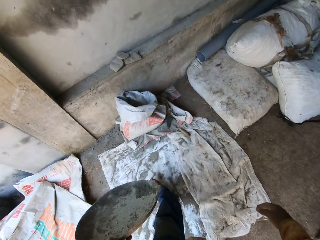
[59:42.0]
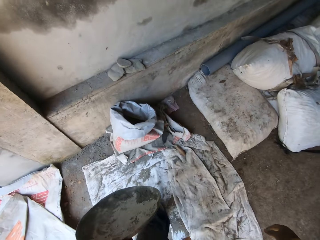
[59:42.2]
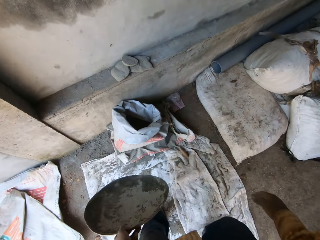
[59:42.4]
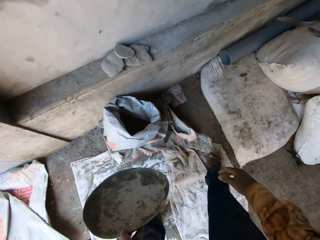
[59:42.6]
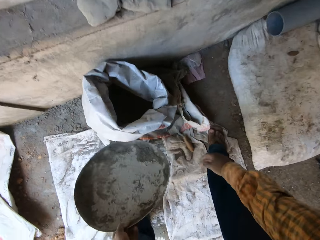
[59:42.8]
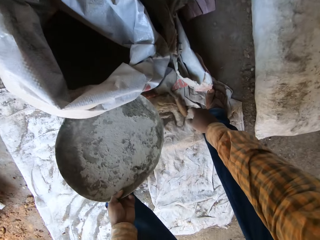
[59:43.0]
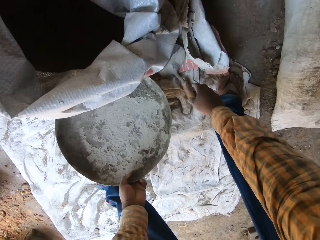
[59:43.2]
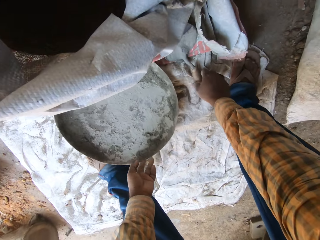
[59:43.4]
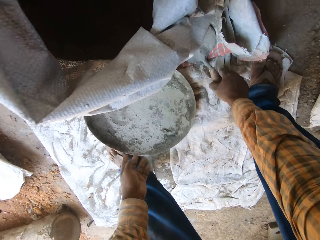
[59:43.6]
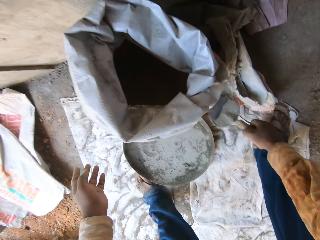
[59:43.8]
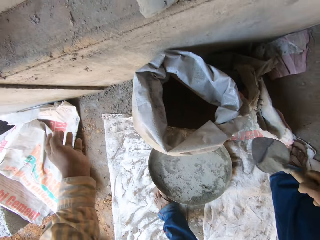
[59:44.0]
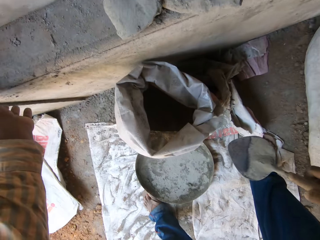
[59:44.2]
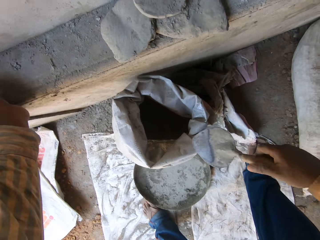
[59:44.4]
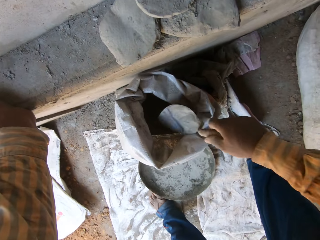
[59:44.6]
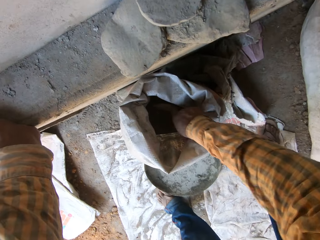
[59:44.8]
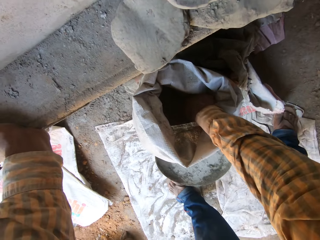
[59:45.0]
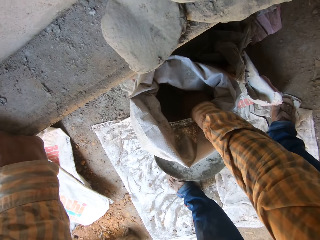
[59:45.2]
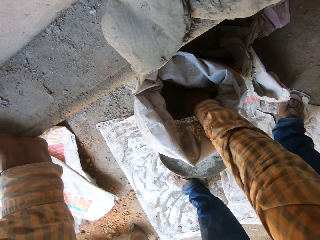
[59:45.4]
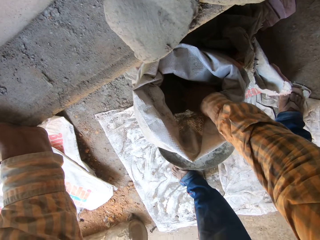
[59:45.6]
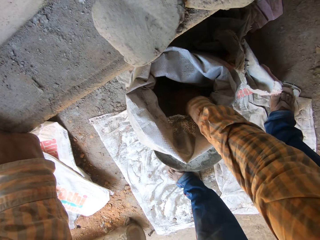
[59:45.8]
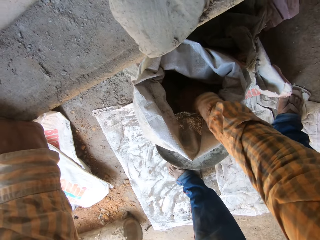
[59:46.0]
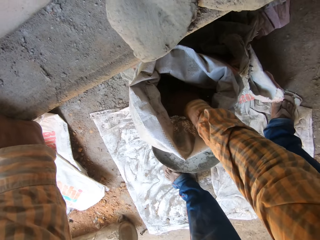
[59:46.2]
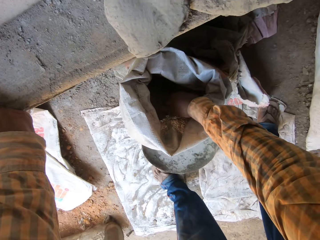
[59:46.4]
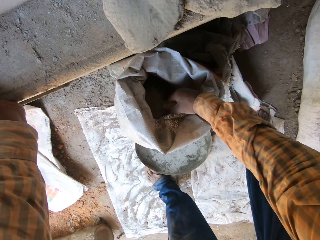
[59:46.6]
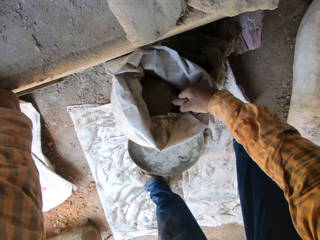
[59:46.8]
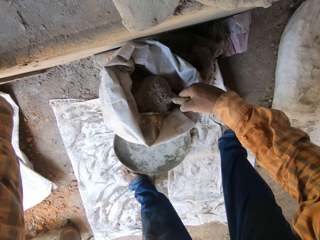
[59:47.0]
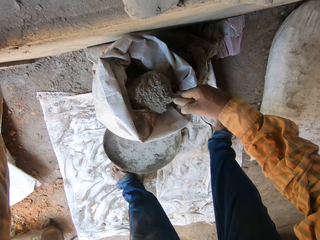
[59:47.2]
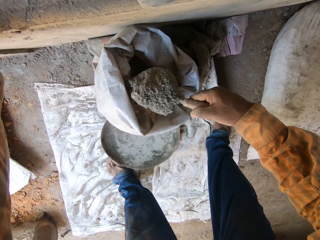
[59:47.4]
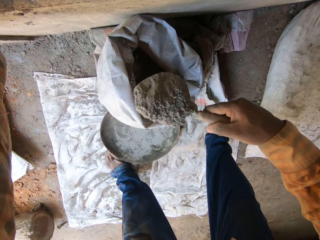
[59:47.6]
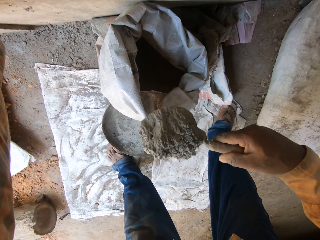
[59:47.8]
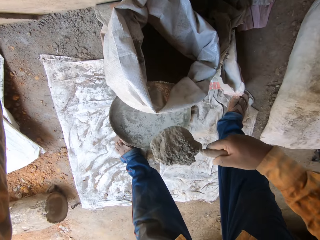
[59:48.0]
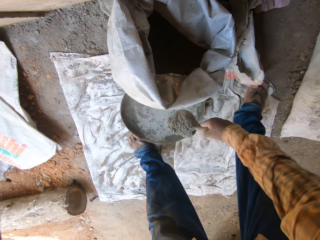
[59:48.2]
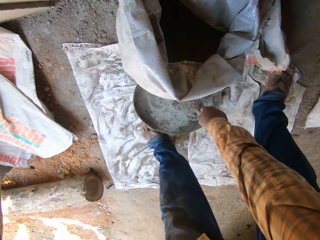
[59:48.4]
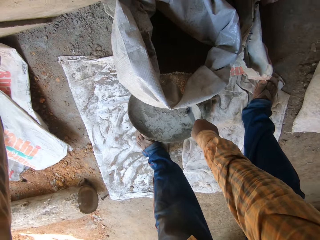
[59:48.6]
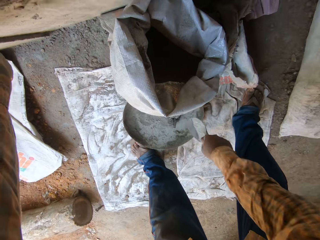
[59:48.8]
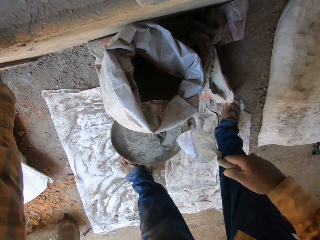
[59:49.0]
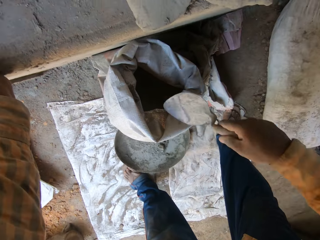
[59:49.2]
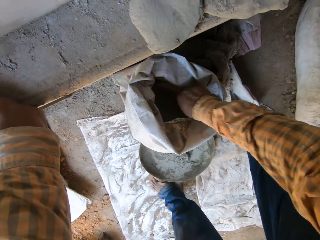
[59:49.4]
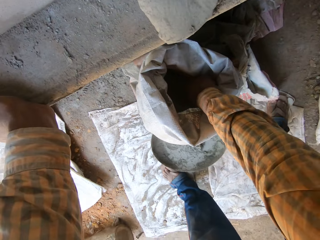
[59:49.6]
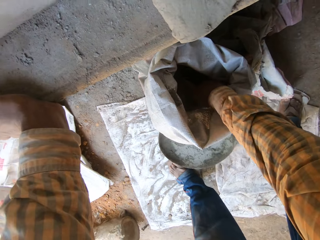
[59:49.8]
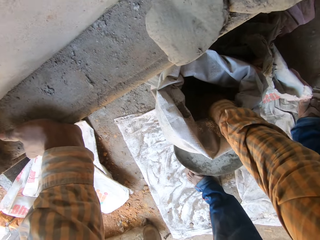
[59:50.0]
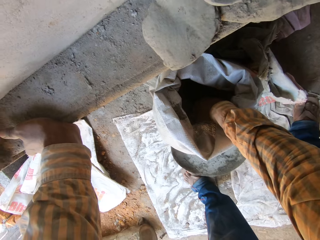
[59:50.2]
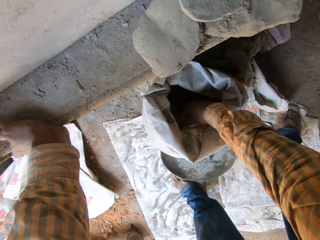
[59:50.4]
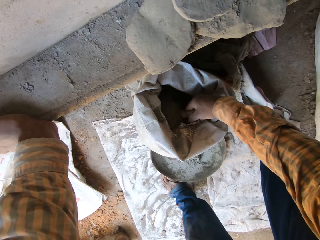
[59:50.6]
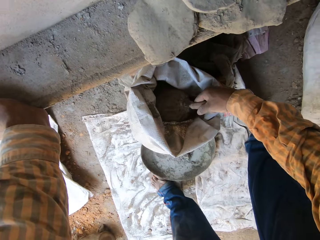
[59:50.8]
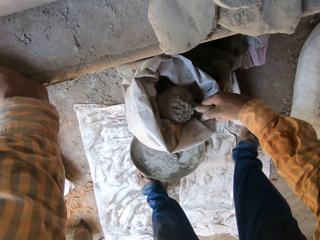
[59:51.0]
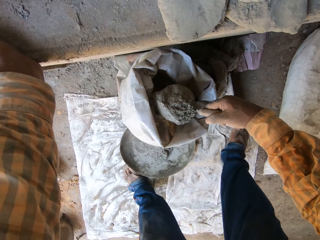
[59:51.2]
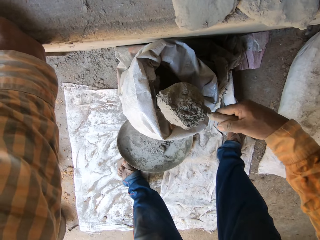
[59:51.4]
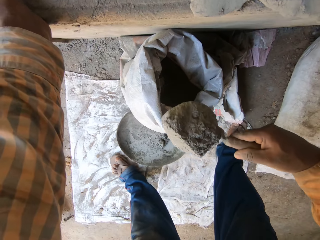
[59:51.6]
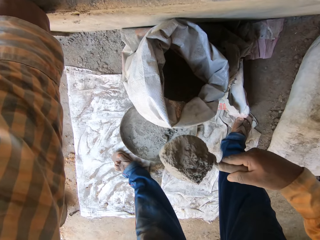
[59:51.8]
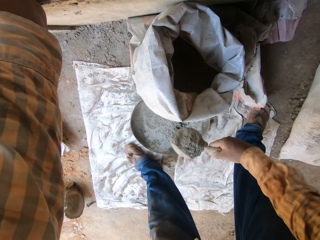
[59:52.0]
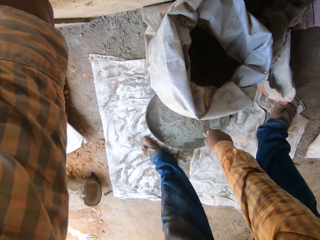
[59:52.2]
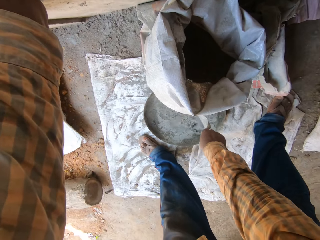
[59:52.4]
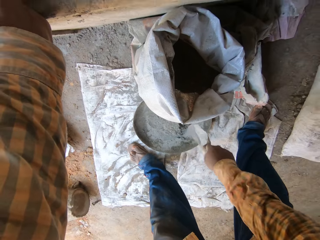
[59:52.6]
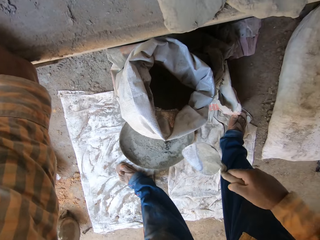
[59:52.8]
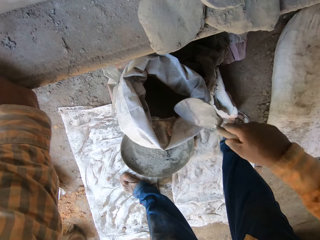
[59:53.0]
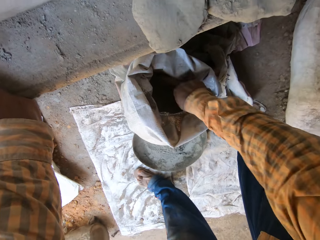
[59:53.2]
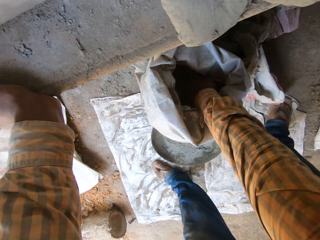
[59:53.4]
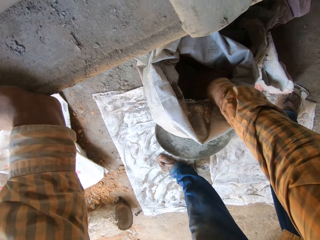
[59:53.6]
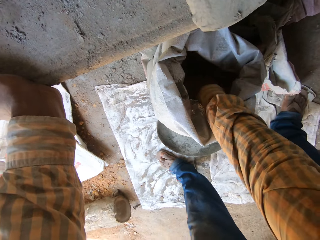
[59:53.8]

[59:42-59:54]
The camera wearer places the head pan on the floor with his left hand. He picks up the trowel from the floor with his right hand. He packs cement from the bag of cement with the trowel in his right hand to the head pan.

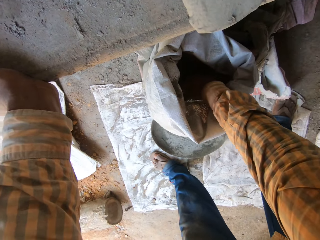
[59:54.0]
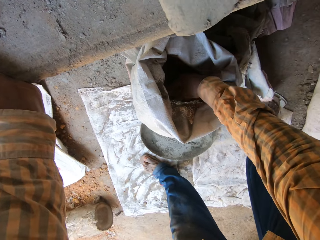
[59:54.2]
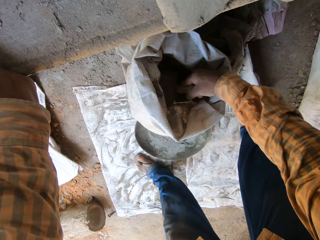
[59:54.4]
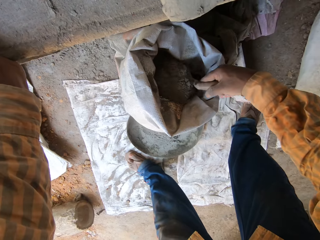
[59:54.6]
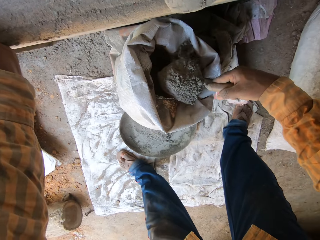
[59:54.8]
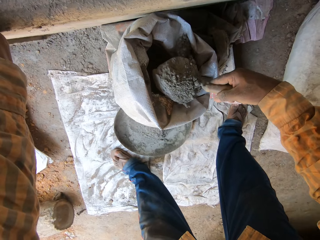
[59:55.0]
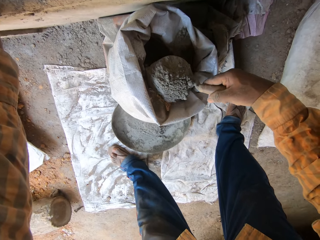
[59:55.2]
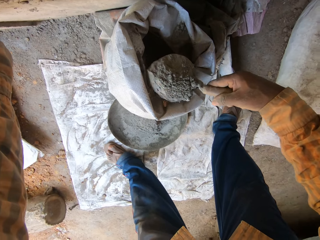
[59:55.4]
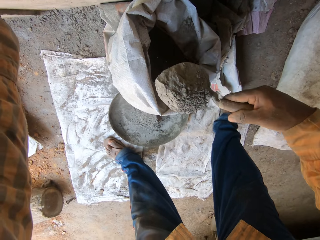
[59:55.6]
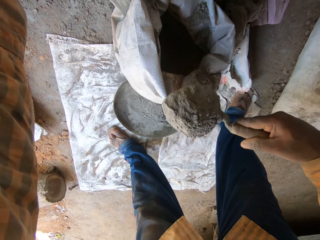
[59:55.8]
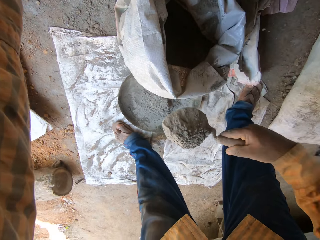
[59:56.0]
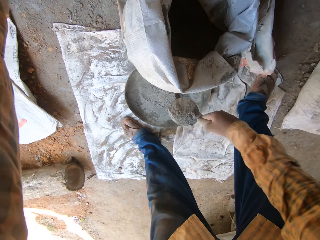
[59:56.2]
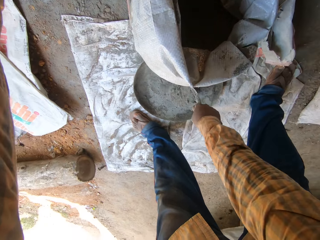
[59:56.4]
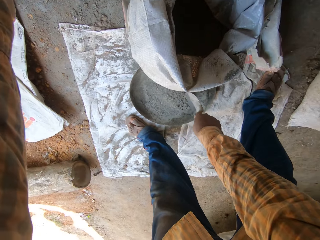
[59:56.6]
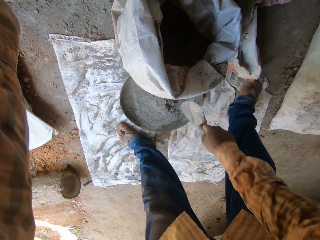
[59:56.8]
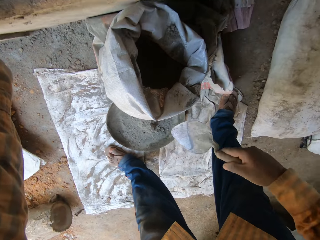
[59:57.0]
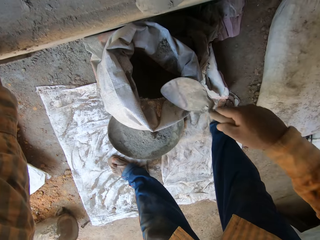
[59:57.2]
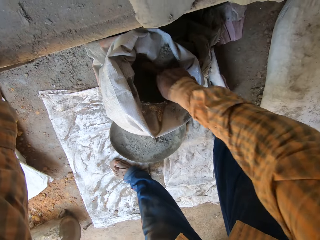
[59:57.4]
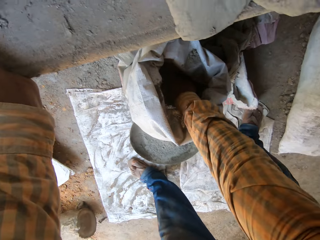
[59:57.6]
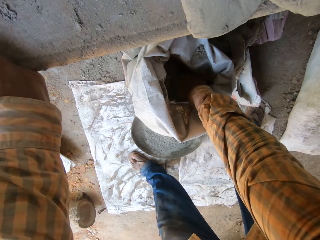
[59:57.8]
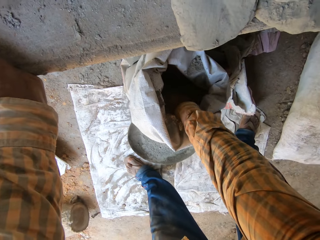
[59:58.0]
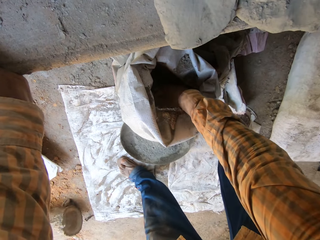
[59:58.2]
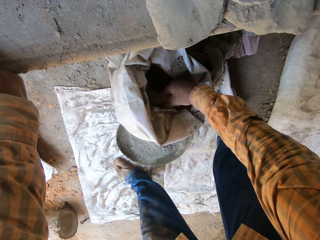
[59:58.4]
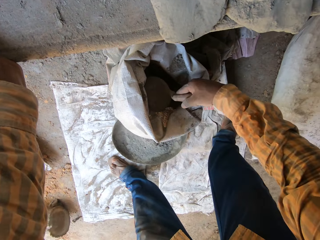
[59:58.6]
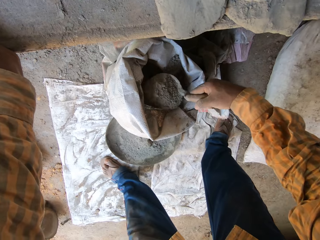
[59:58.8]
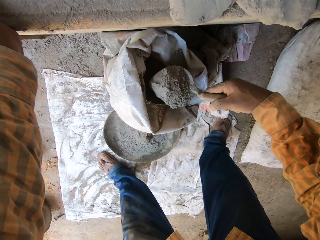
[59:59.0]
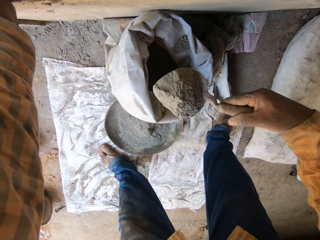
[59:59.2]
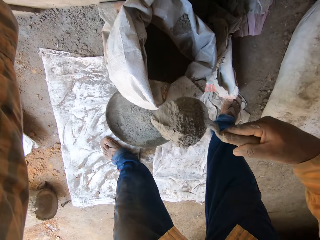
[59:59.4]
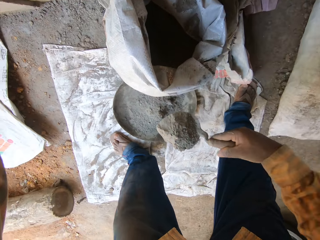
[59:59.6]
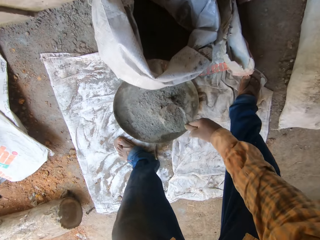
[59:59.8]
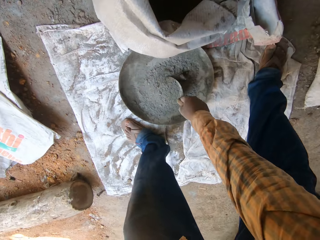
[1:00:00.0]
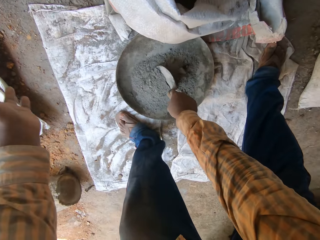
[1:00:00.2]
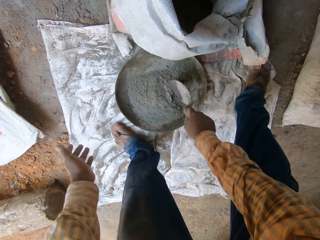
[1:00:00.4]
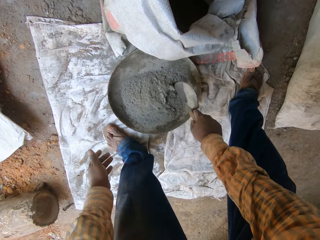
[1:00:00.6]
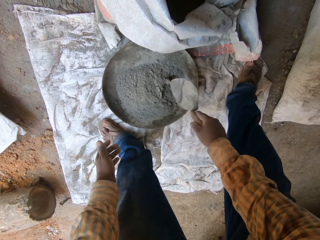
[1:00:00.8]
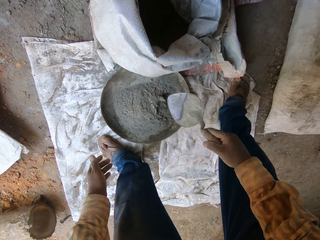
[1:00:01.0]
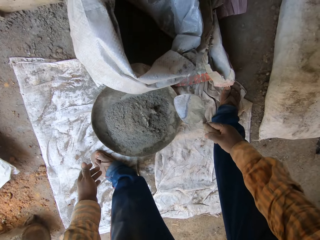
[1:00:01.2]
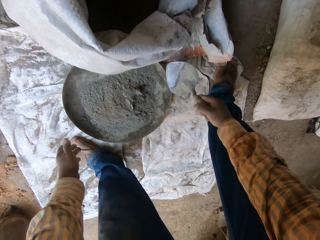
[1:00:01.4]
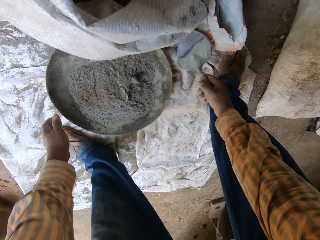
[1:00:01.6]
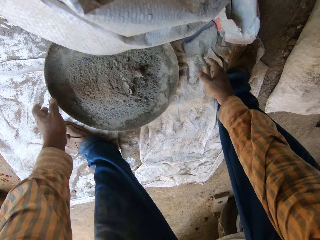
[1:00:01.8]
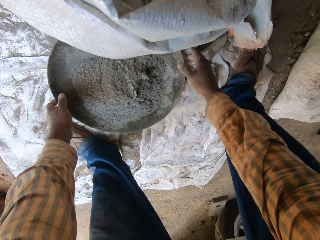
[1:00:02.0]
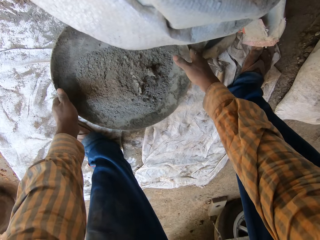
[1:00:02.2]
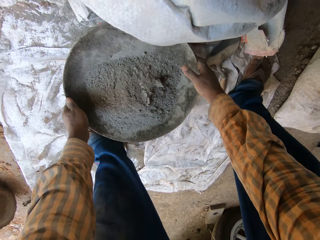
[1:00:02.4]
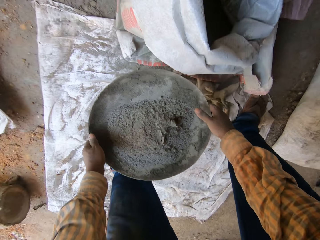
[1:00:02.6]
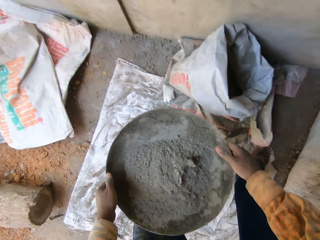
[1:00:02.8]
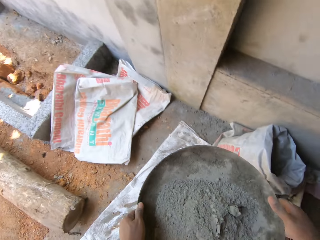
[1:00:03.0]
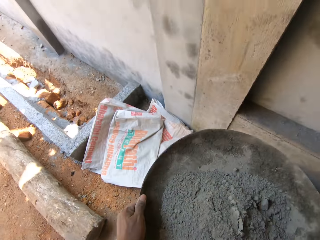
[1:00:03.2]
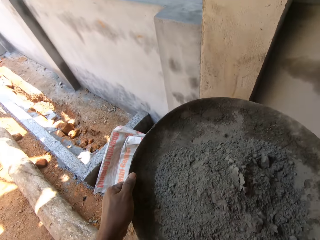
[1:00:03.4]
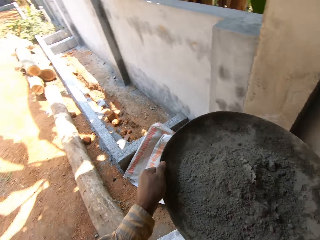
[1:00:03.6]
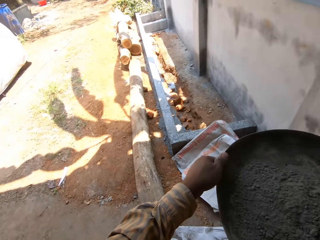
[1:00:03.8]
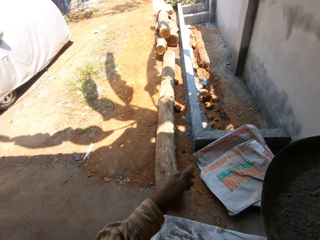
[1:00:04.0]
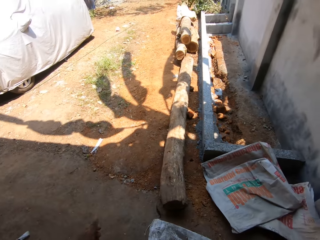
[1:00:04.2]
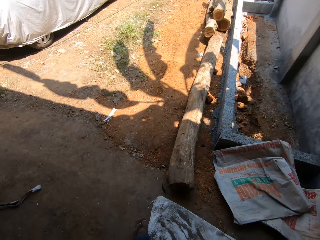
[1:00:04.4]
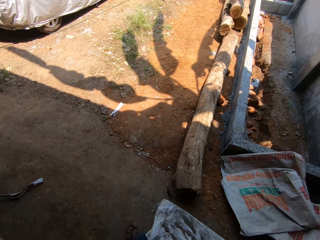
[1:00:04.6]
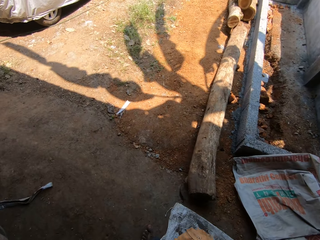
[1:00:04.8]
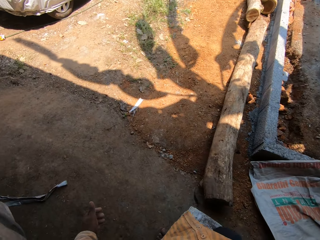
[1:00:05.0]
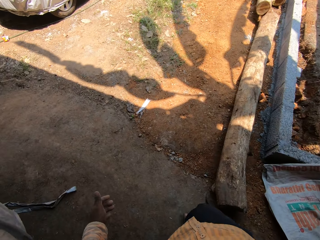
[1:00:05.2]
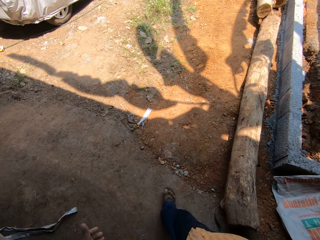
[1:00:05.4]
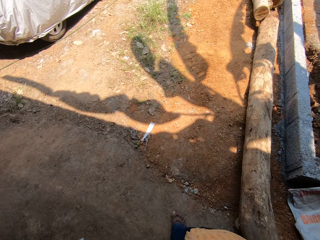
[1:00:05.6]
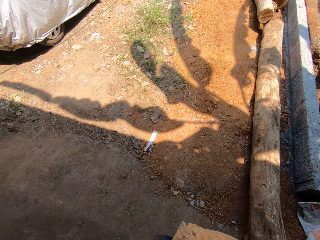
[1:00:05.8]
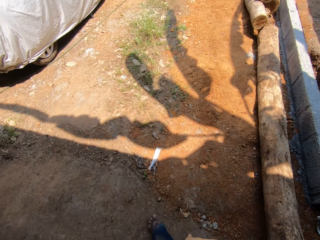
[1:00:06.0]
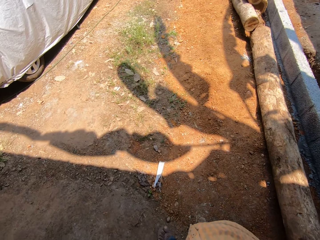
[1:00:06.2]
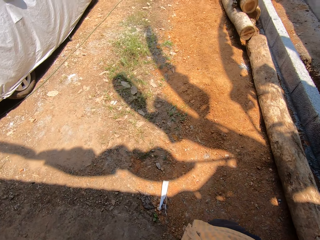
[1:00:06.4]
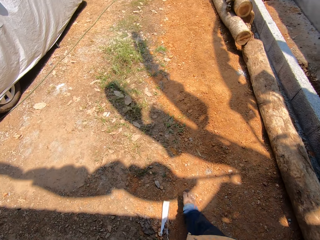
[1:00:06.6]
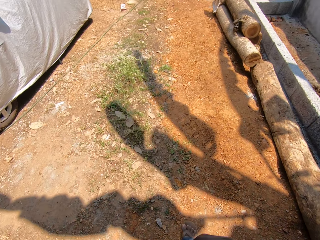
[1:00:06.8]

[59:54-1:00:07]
The camera wearer drops the trowel on the floor with his right hand. He lifts the head pan with both hands. He walks across the compound.
